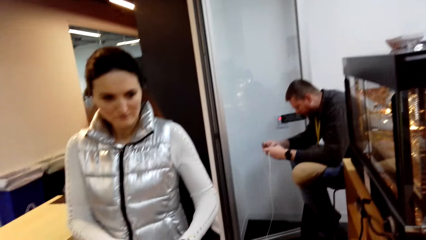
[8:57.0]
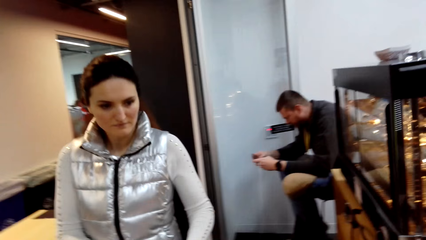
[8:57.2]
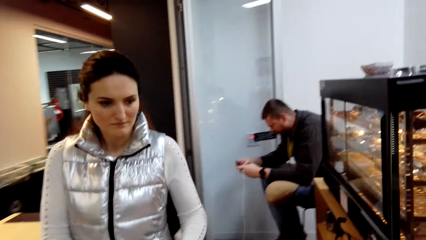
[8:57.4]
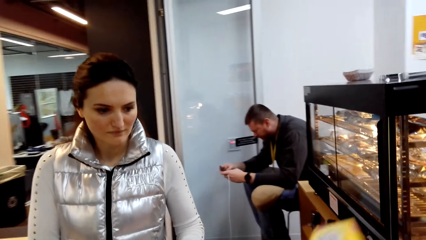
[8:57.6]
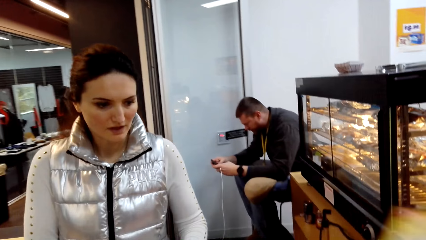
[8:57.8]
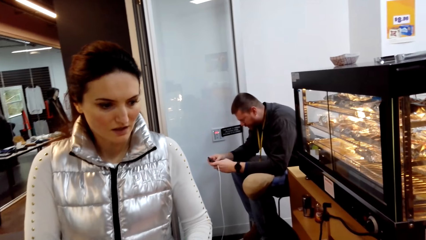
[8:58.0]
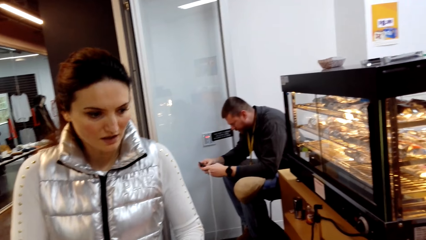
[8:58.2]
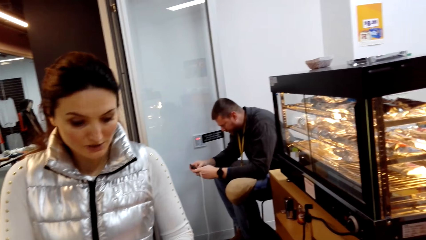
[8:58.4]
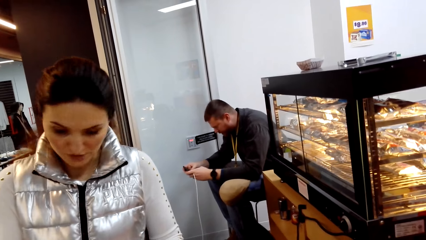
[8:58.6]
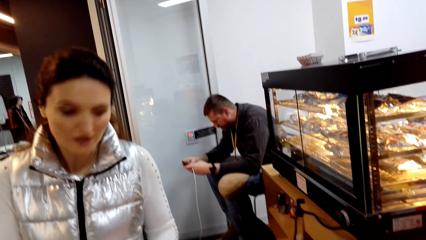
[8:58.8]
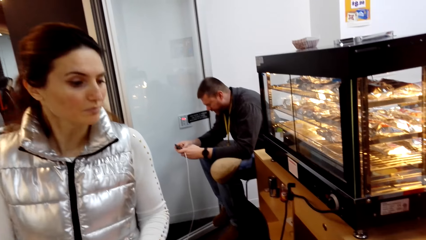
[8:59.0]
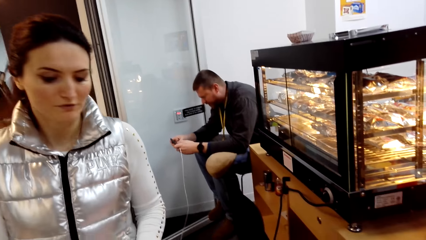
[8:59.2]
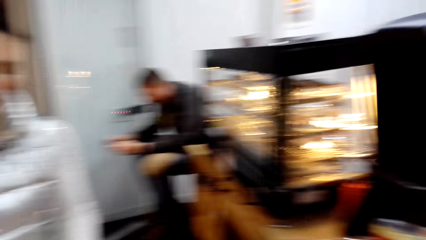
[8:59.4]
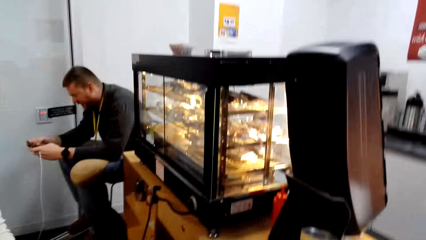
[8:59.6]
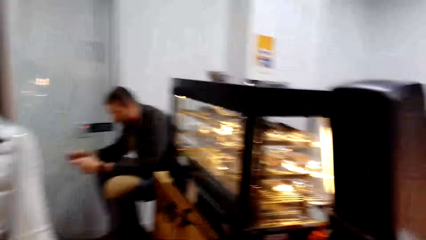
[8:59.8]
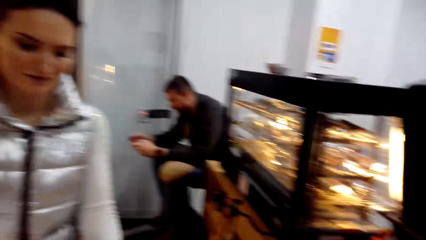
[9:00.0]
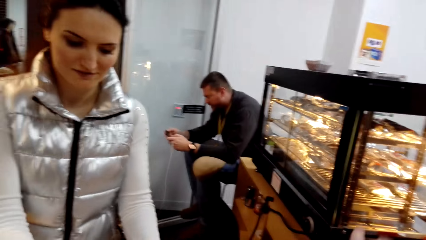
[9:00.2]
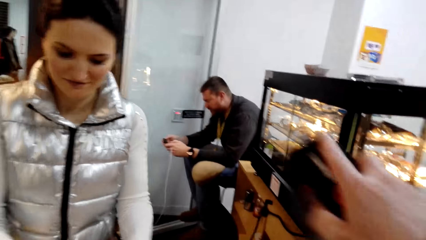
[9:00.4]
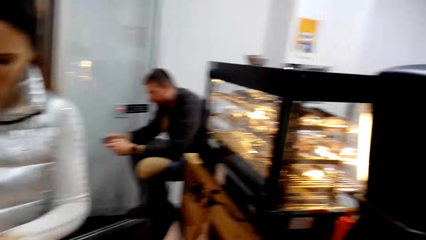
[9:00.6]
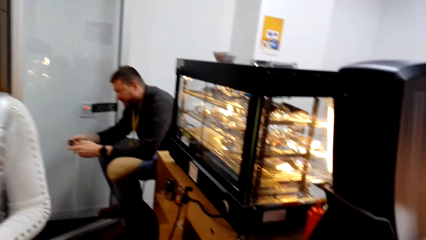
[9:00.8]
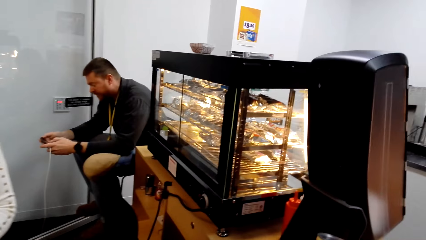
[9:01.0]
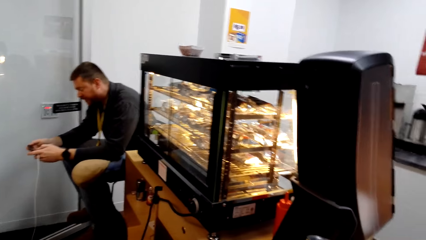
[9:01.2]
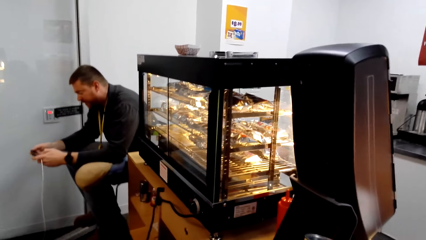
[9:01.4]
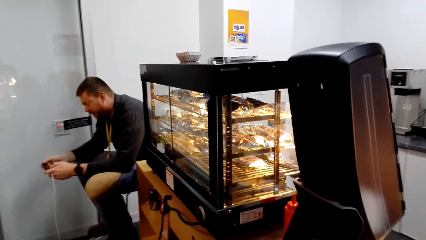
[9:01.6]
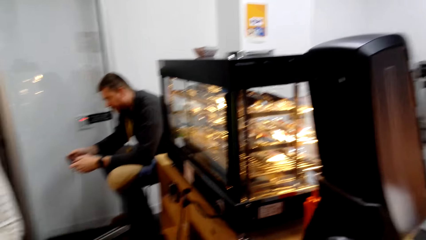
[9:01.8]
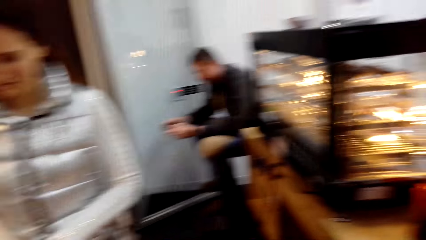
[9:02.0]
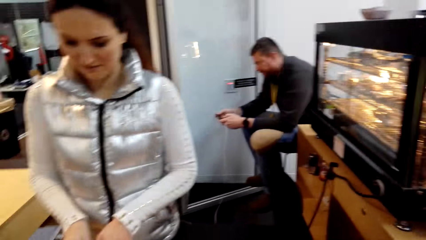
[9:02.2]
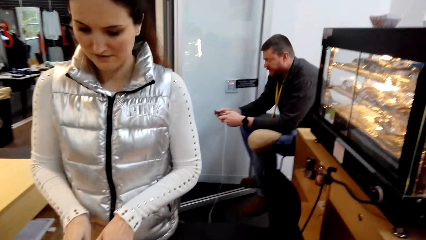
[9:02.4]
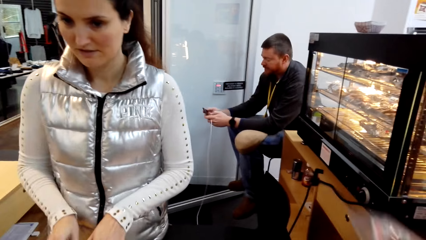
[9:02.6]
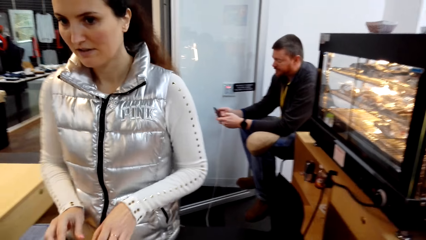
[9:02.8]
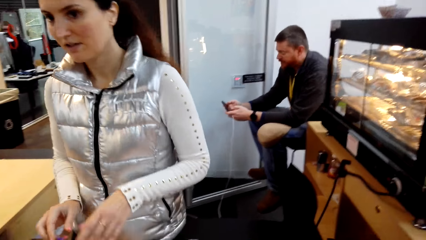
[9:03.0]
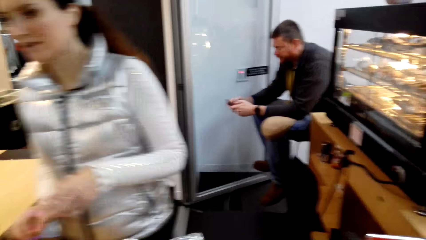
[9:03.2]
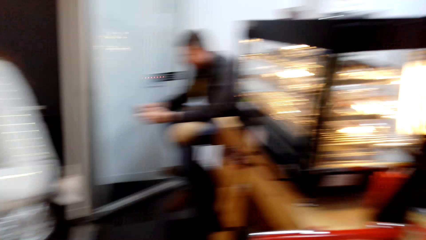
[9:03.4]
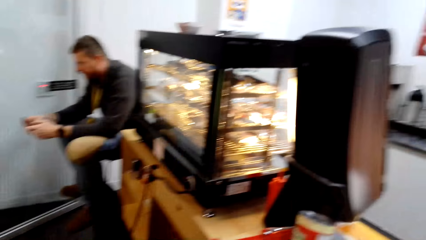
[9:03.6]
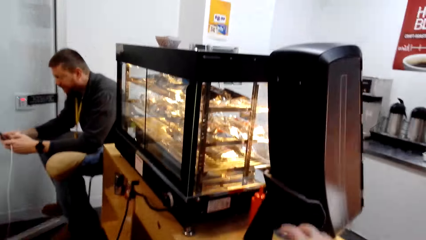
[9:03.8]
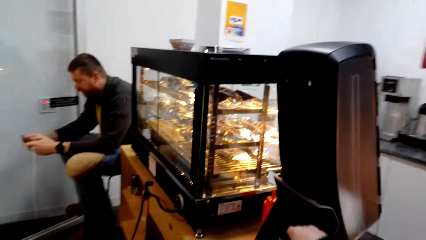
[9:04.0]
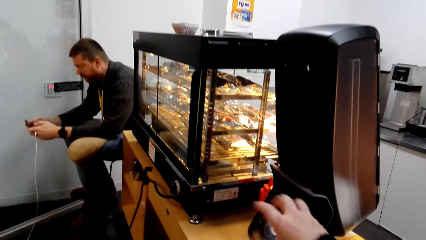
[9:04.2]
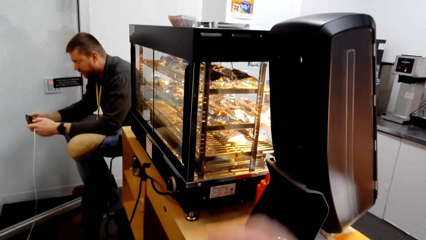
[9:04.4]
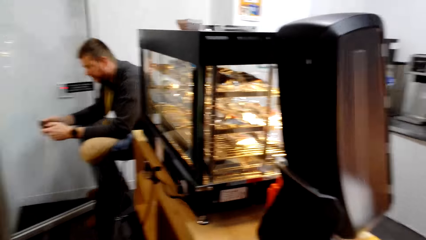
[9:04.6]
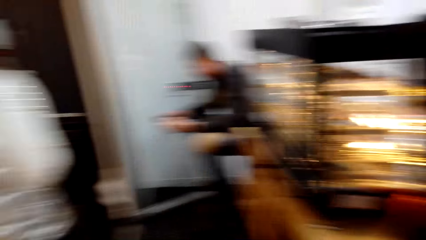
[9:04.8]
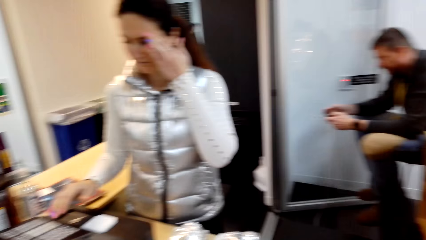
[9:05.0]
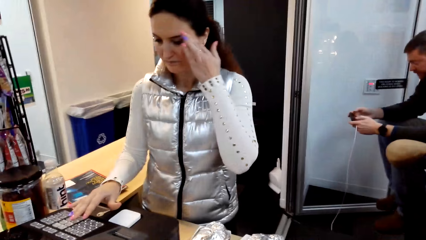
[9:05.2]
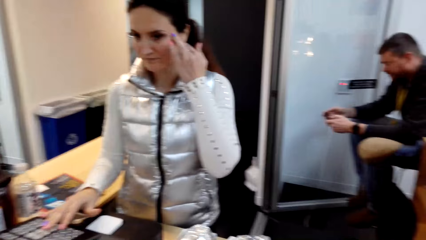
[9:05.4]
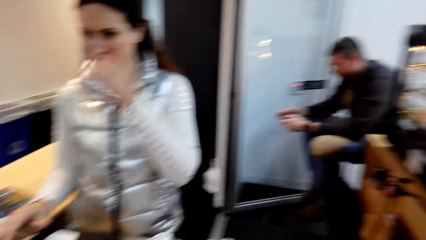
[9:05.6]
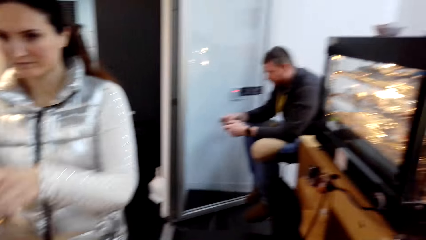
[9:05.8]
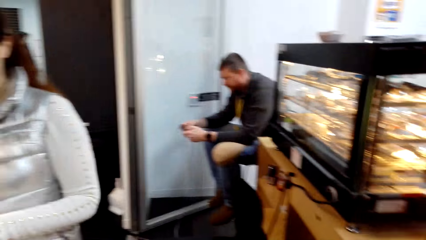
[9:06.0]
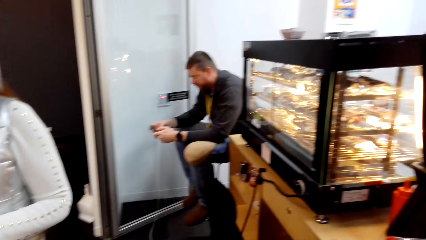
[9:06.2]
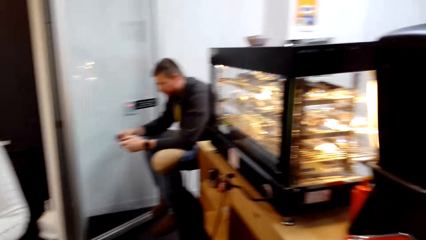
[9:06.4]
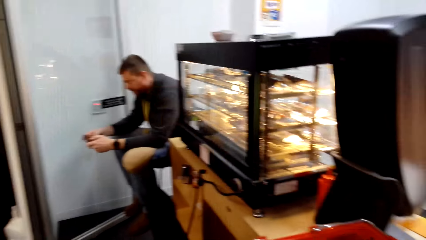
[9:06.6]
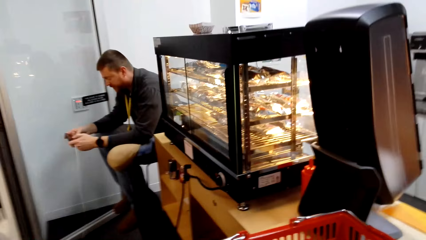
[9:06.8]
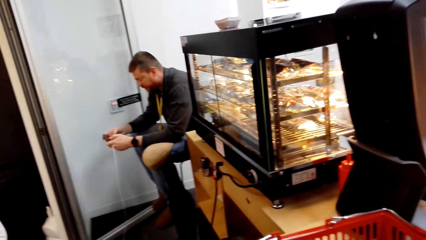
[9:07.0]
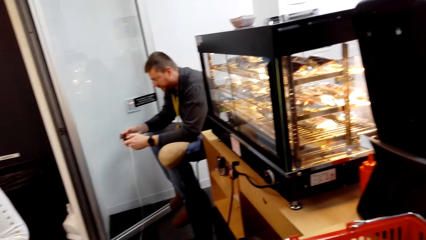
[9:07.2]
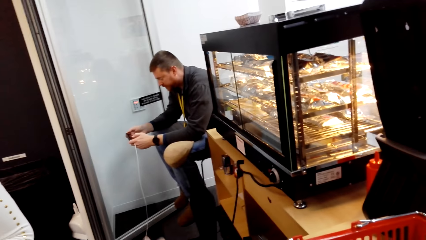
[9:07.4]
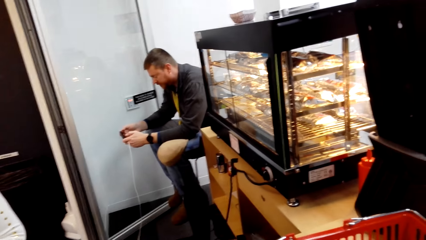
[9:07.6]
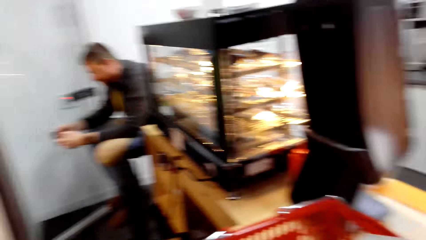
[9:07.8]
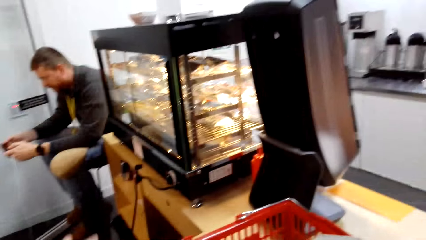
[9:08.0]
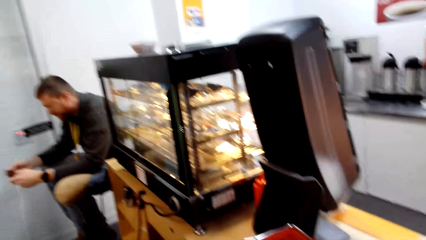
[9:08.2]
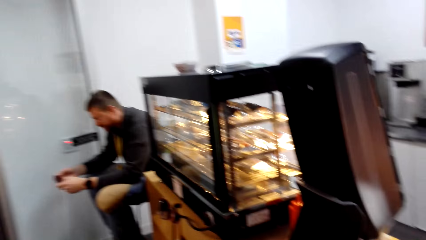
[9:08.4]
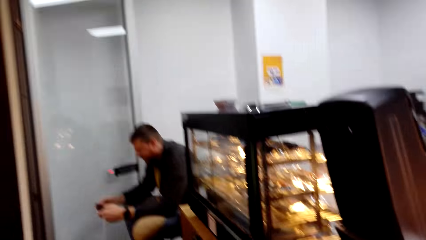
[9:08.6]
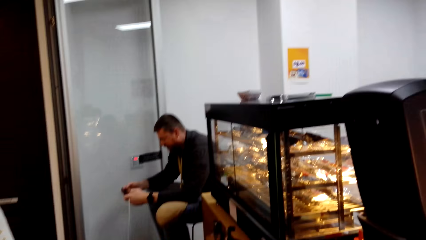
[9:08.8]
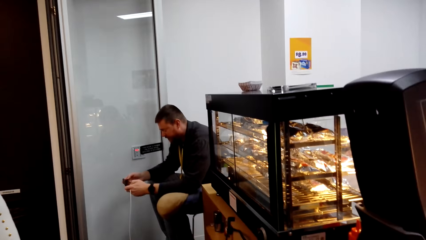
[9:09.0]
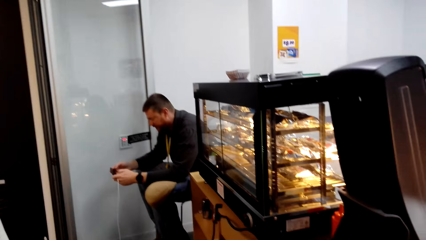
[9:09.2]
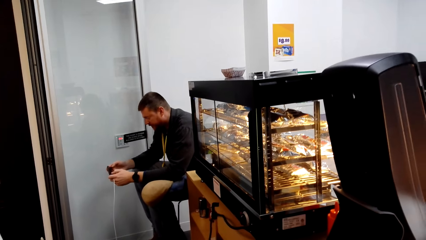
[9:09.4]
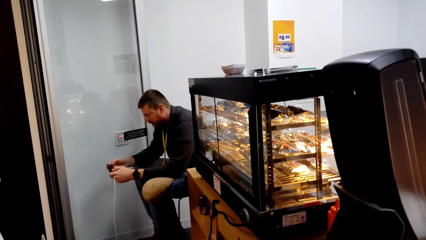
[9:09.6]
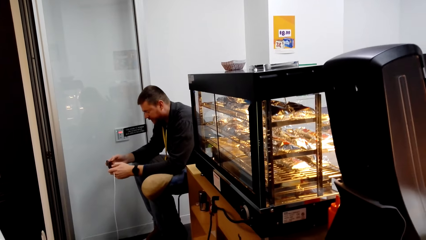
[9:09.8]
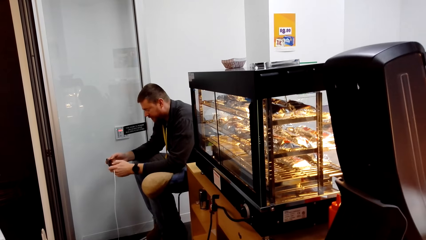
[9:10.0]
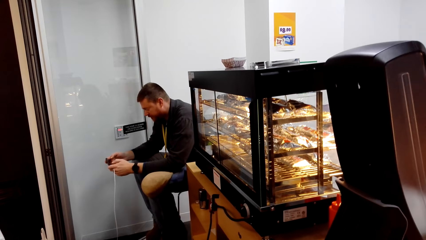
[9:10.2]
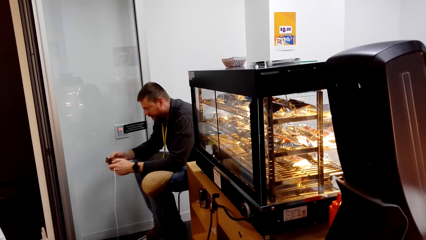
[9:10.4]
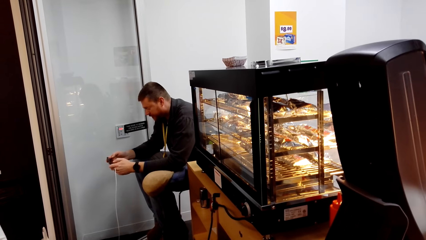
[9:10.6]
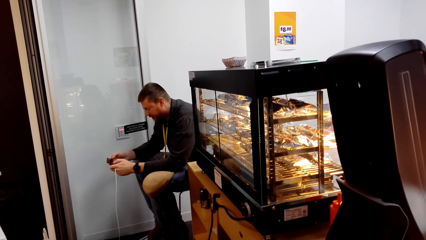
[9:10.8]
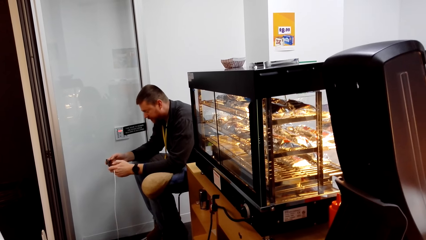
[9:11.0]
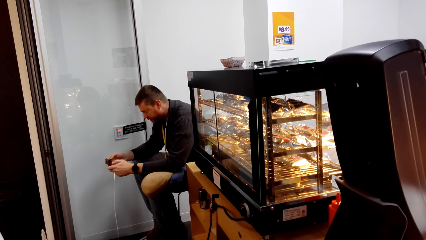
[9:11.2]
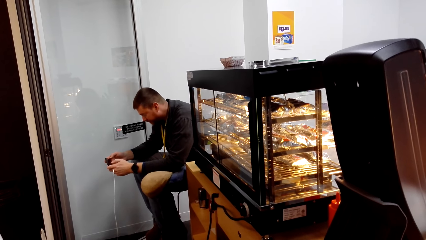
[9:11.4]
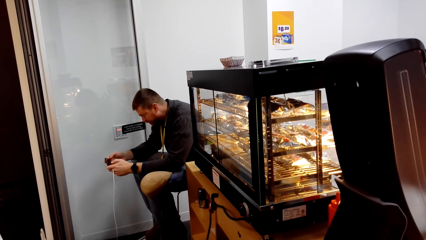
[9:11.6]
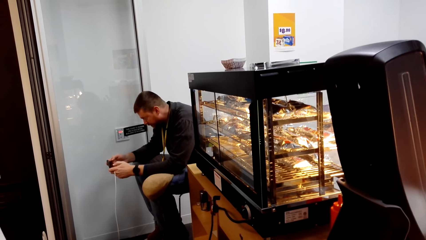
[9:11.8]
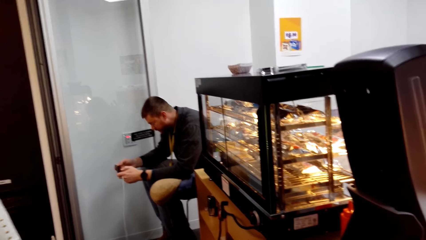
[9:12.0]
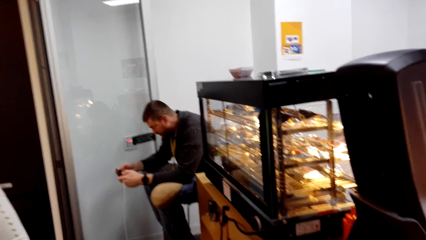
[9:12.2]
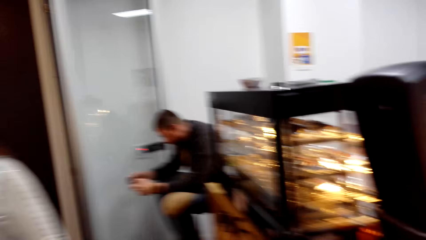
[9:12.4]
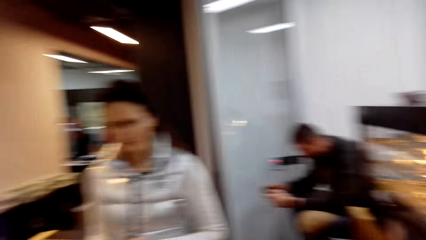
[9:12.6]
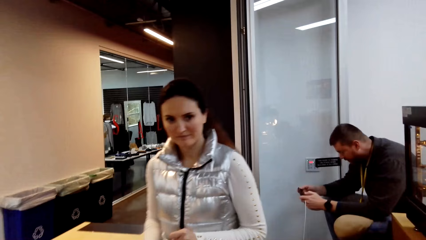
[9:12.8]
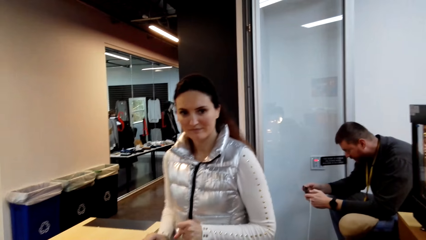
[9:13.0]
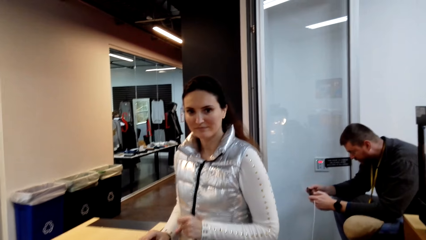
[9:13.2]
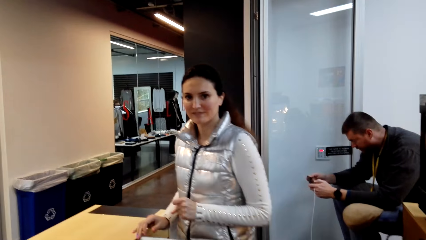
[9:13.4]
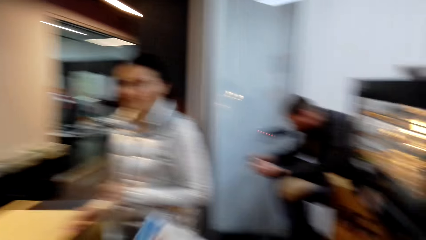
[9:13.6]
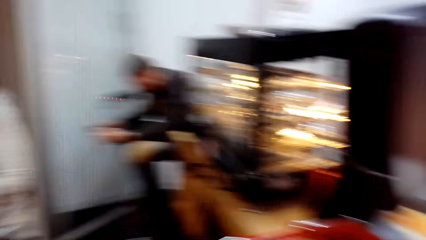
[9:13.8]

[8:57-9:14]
The lady moves the head. The camera wearer moves the hand. They look around. They pick up something. The lady operates the machine. The camera wearer looks at the person. They look around.
